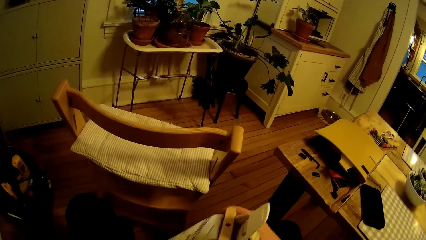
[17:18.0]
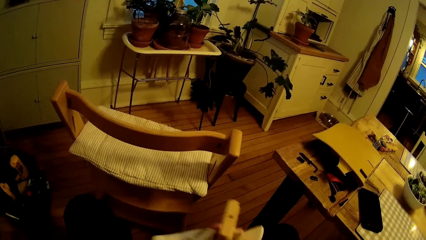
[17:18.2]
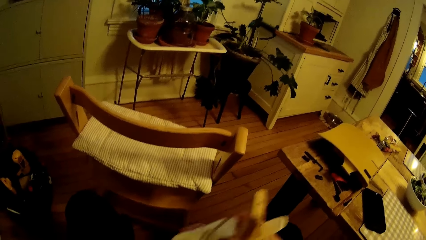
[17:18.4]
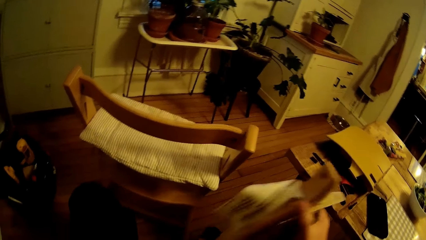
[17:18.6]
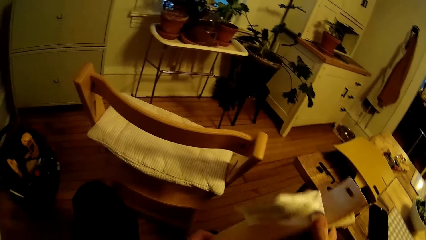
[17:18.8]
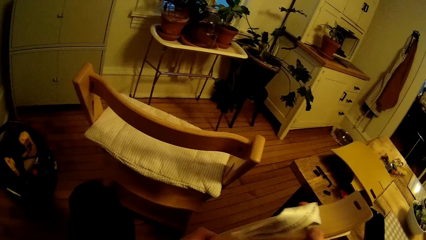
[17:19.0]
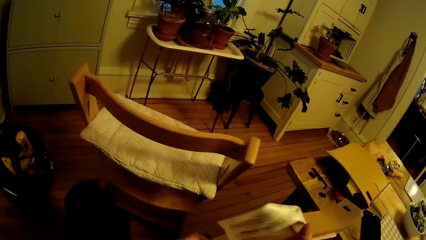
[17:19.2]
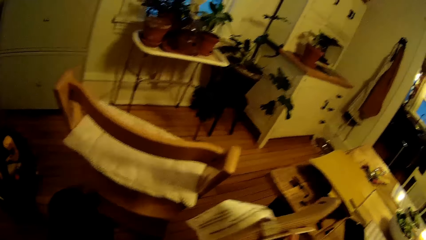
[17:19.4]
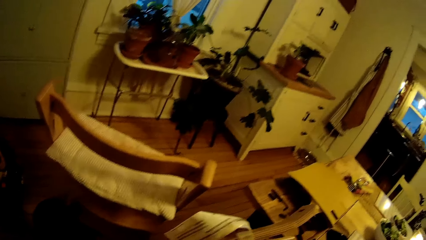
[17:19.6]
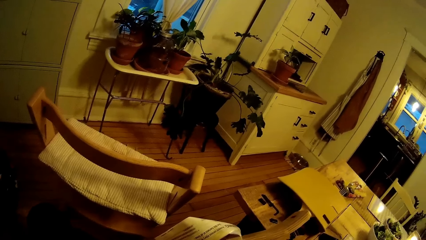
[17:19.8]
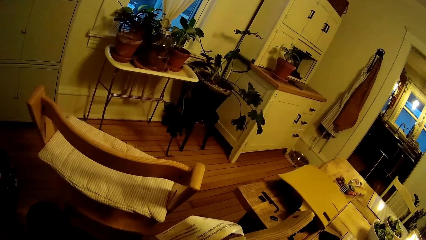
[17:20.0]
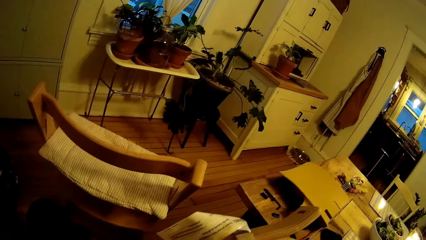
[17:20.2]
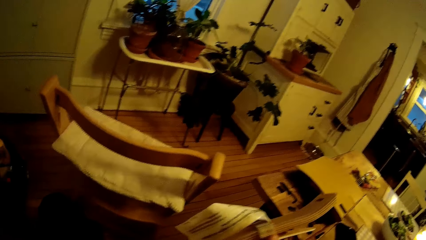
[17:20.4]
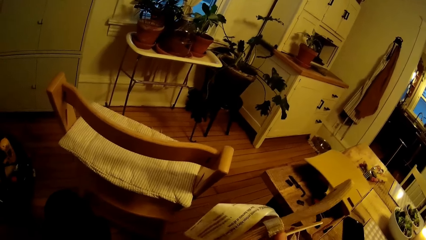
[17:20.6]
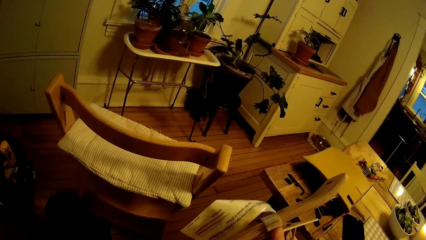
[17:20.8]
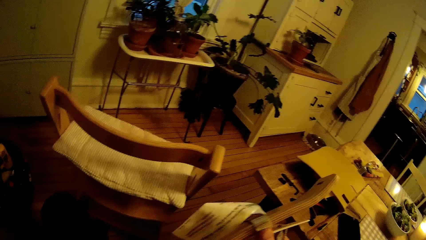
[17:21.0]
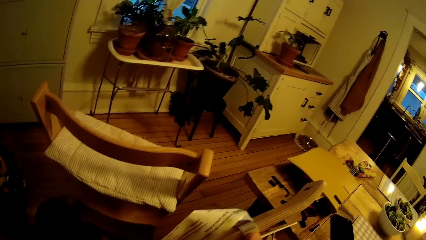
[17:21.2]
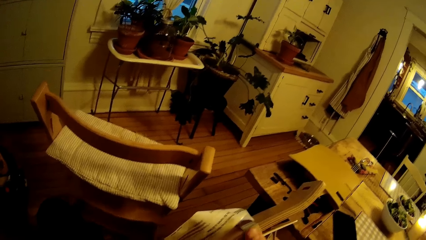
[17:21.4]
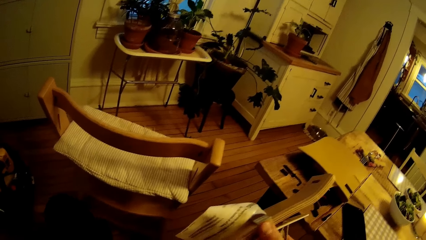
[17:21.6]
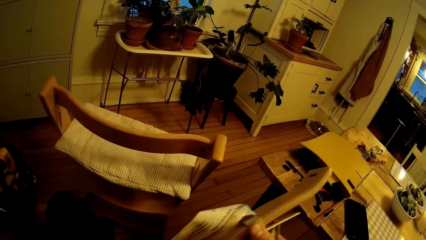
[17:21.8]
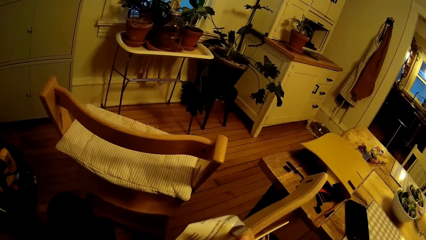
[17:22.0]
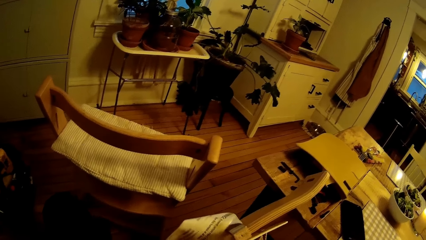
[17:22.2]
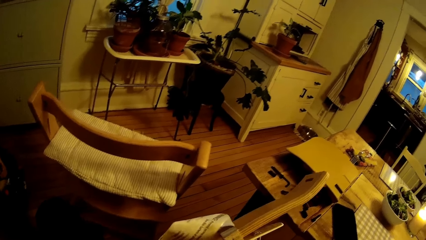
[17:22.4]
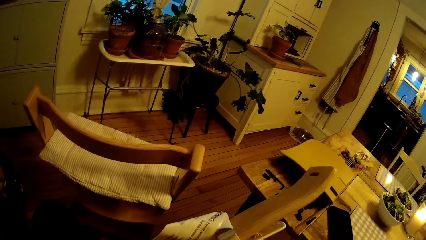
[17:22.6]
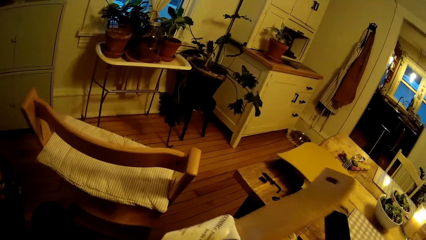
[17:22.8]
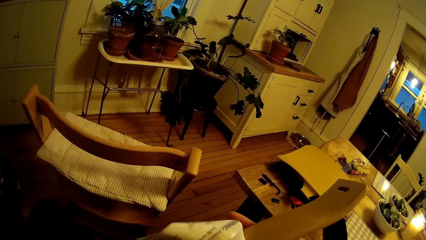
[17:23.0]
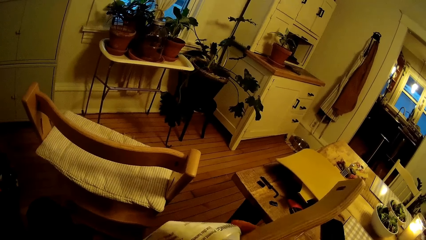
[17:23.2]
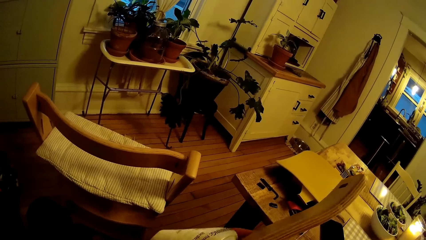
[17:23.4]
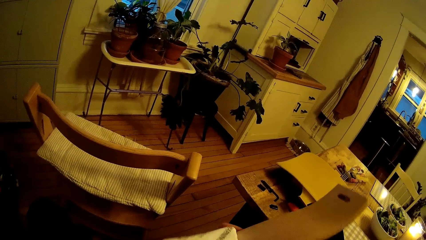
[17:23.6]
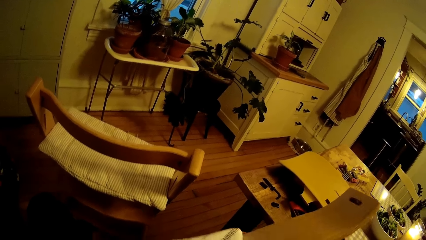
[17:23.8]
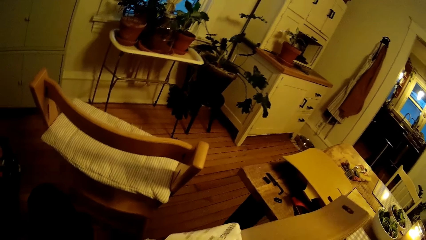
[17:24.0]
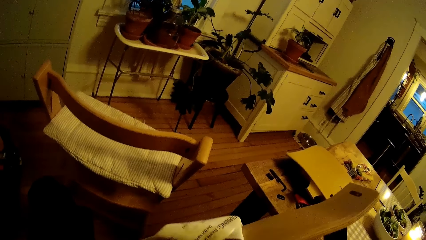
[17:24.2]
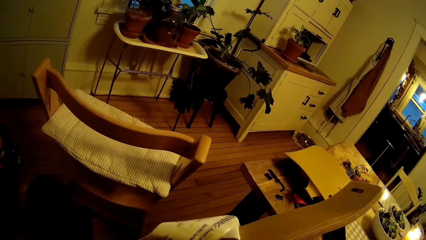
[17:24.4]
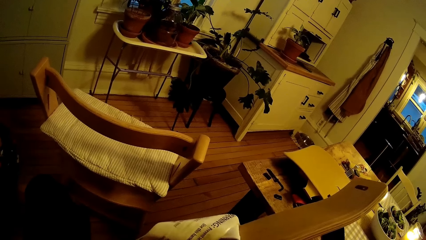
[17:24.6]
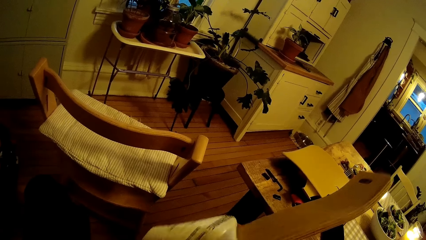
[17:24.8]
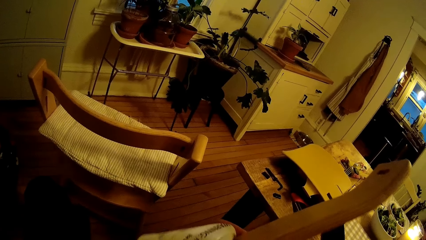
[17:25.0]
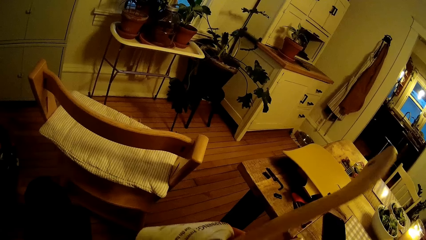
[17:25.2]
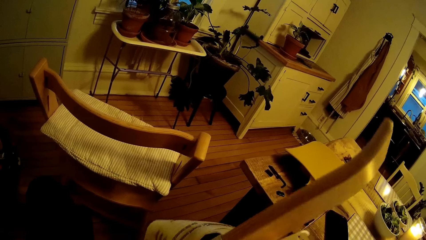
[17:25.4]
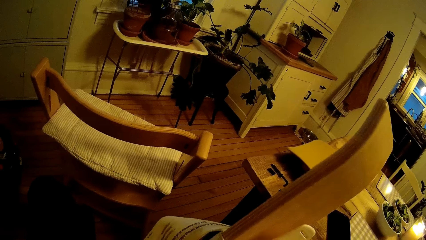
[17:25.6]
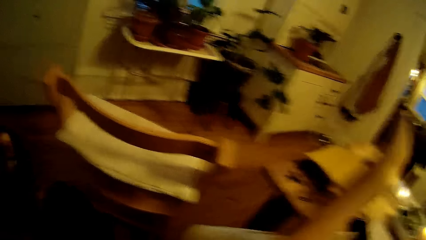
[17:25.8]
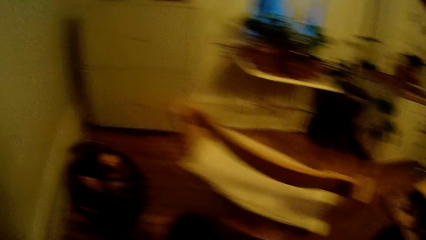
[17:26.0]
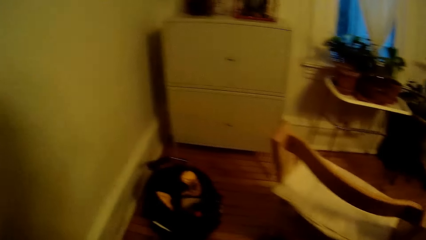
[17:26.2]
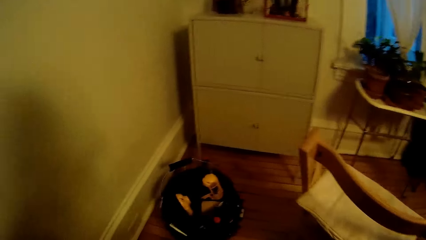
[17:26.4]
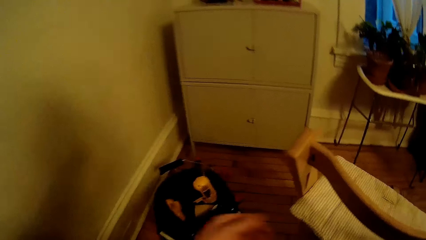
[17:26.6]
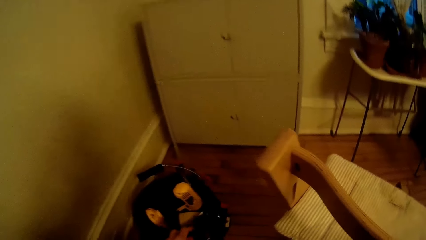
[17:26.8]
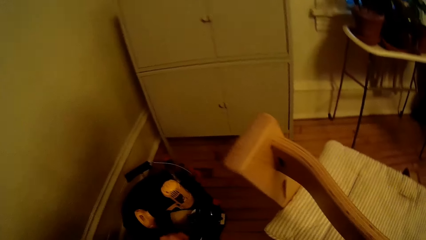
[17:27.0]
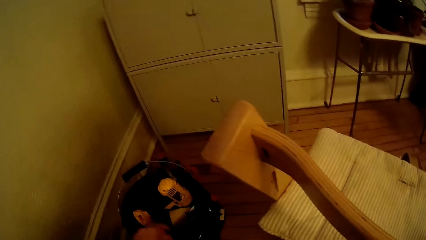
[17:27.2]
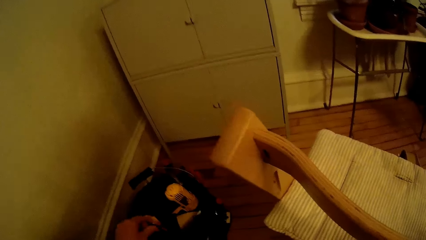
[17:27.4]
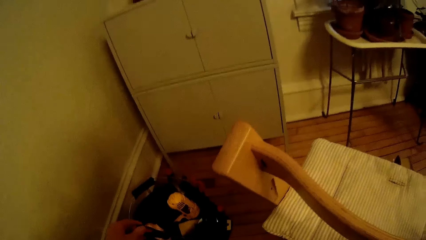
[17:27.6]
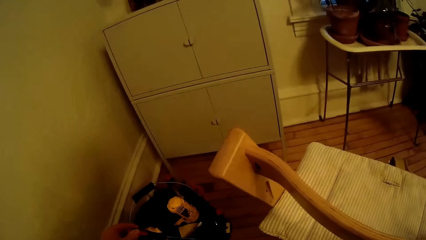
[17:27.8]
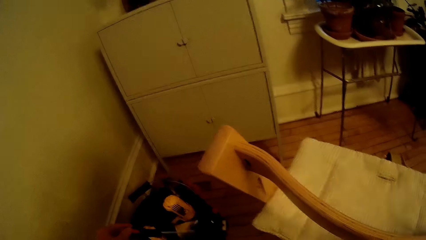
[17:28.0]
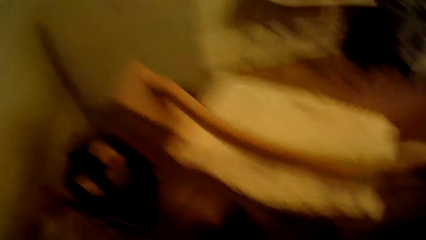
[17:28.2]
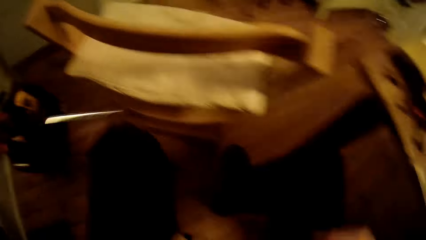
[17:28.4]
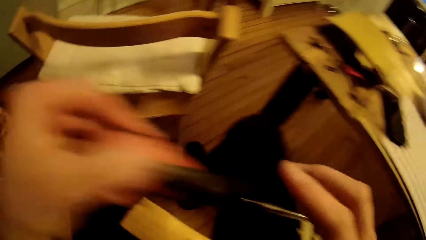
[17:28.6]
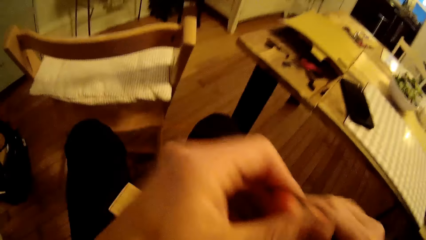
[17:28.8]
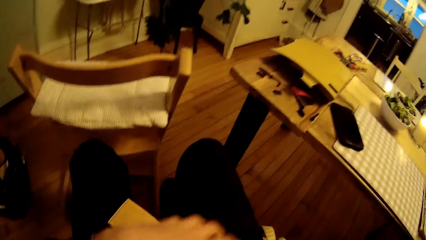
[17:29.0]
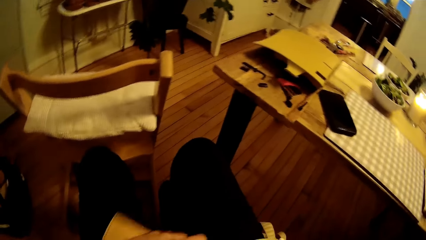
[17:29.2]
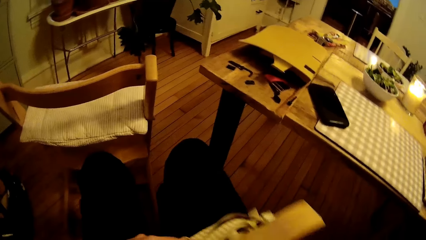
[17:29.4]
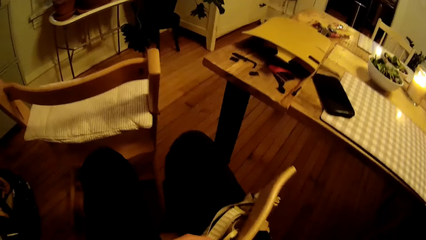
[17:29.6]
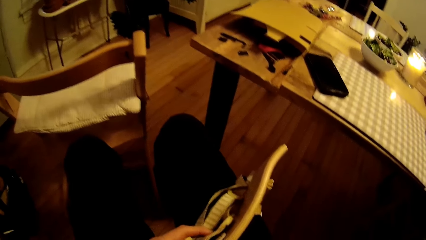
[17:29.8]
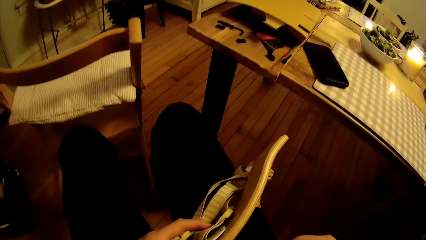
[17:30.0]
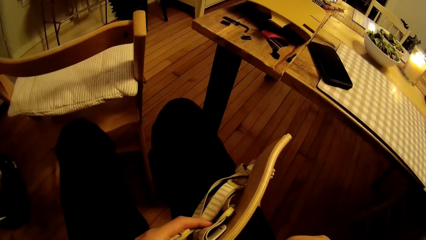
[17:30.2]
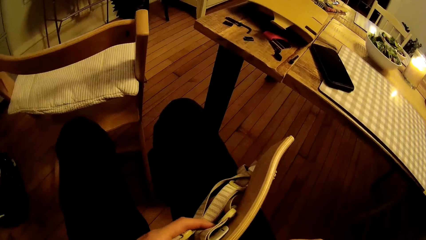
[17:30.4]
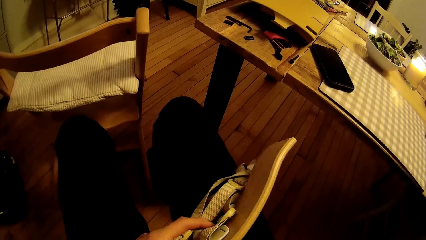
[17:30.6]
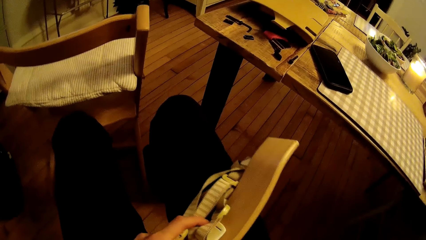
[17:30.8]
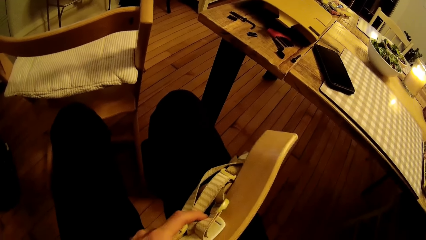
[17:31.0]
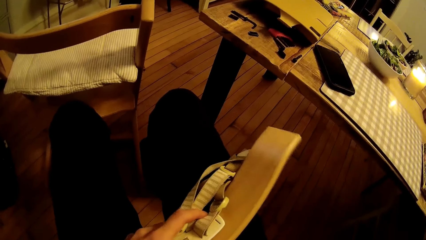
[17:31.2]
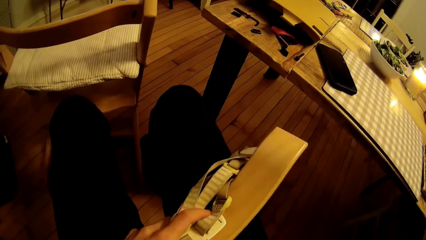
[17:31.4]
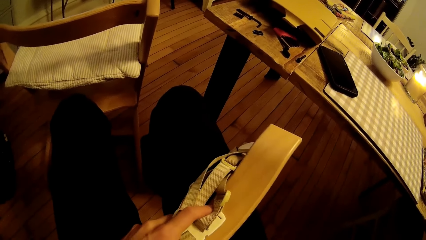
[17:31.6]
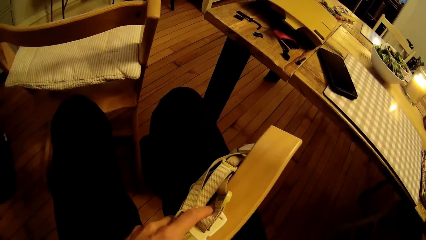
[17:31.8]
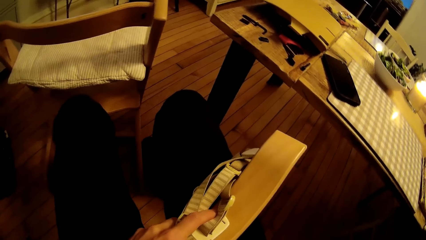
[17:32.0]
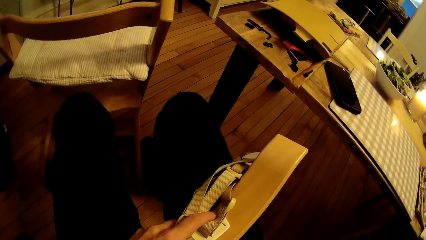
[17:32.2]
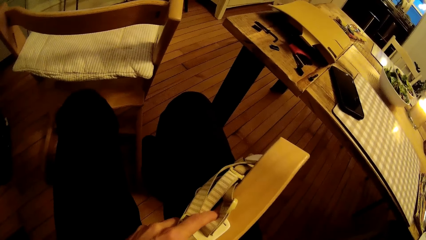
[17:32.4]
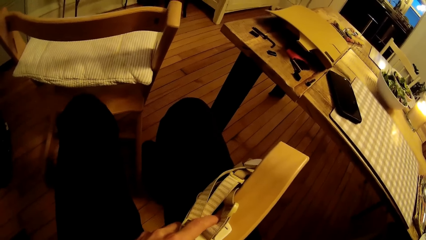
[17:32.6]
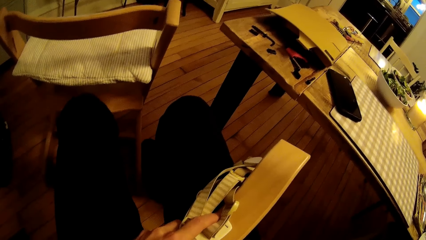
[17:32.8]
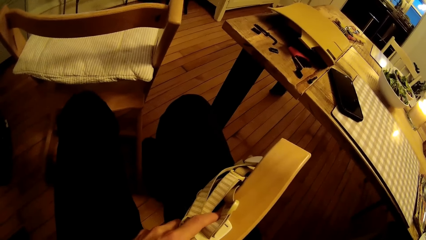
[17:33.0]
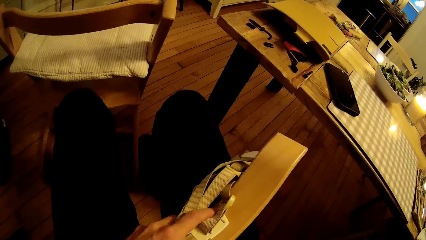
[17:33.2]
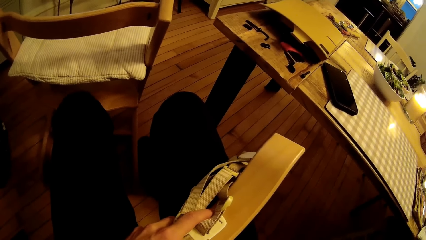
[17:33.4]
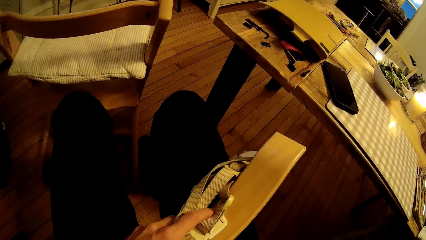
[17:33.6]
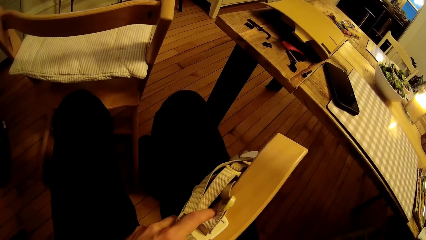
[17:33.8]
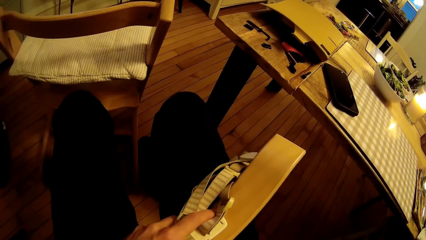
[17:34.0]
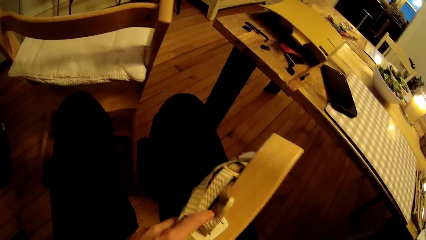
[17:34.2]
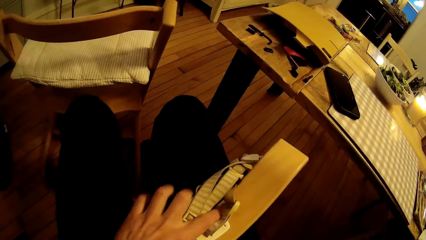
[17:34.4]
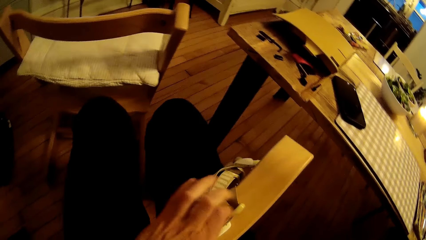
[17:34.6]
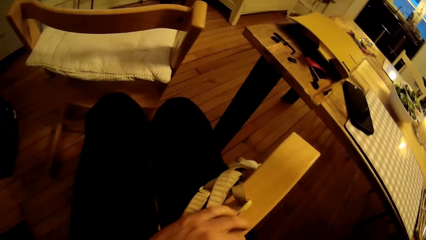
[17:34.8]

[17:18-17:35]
The camera wearer puts a hook on the wood. He picks up a screwdriver from the tools pack with his left hand. He takes a screw from the stand. He moves the screwdriver in his left hand into his right hand. He holds the wood on his thigh with his right hand. He turns the wood on his thigh with his left hand.
